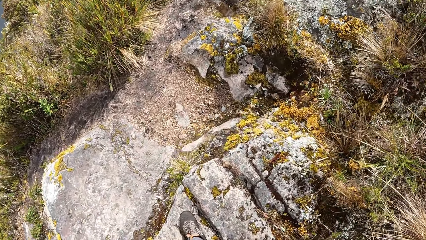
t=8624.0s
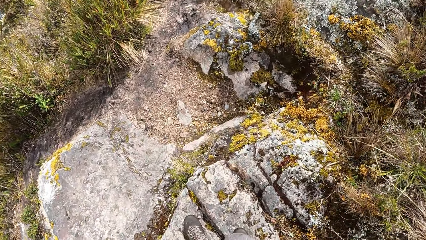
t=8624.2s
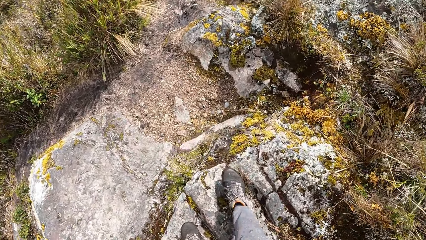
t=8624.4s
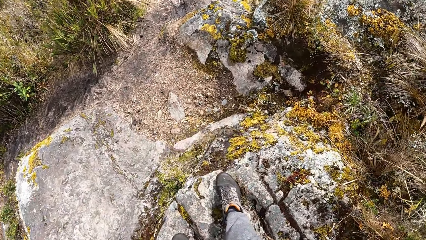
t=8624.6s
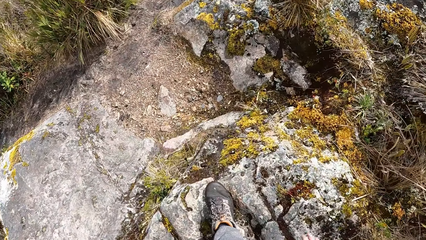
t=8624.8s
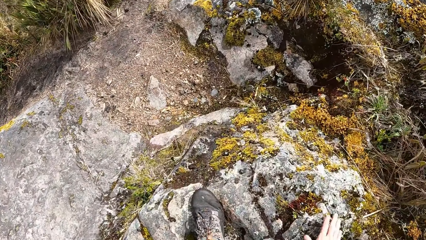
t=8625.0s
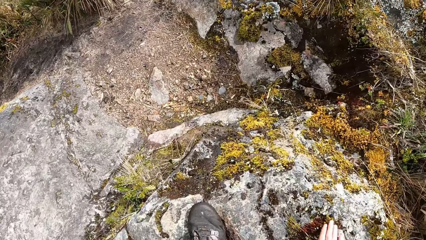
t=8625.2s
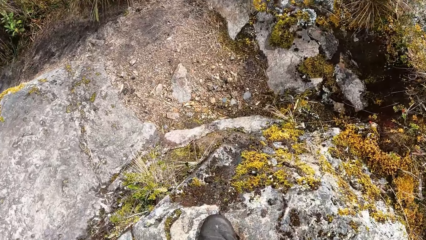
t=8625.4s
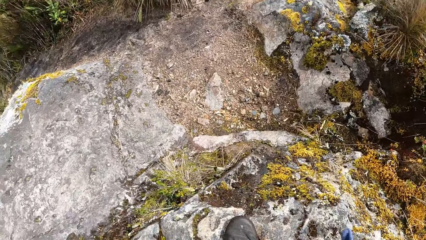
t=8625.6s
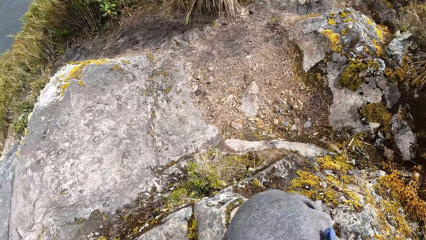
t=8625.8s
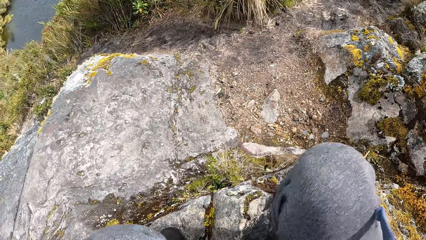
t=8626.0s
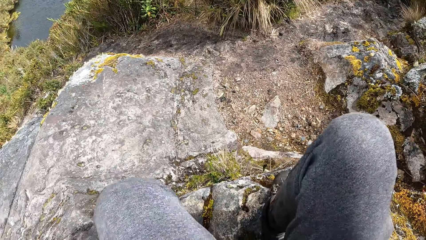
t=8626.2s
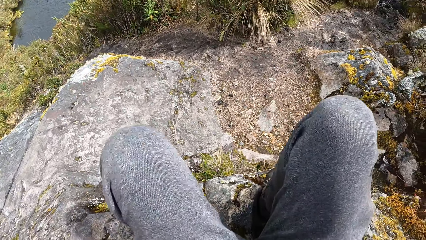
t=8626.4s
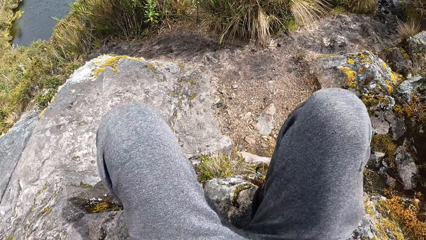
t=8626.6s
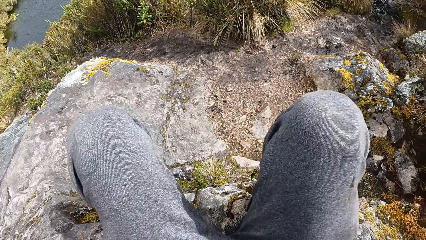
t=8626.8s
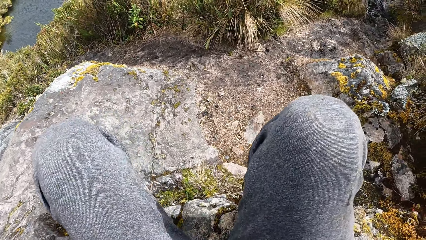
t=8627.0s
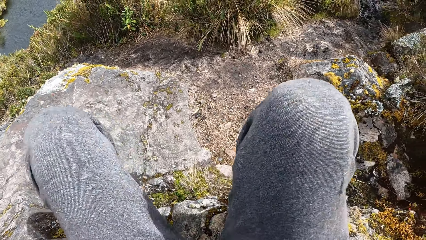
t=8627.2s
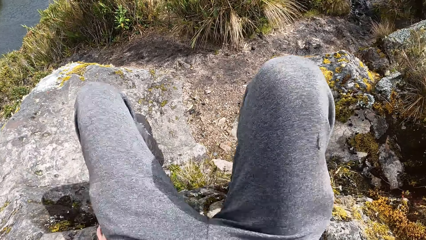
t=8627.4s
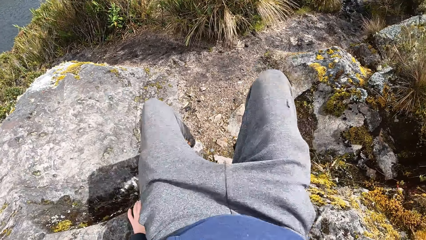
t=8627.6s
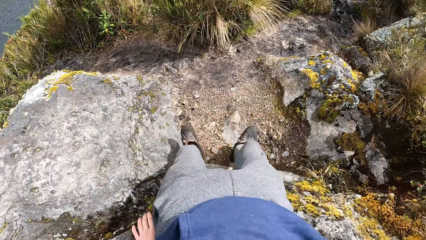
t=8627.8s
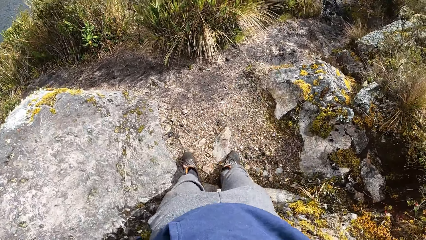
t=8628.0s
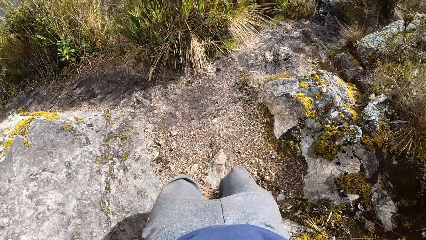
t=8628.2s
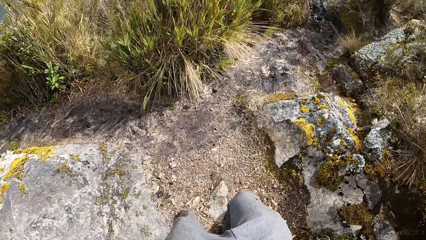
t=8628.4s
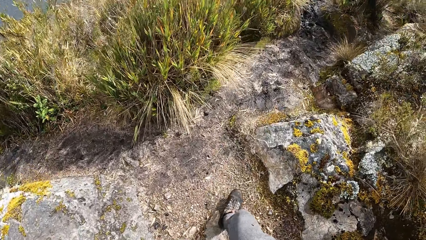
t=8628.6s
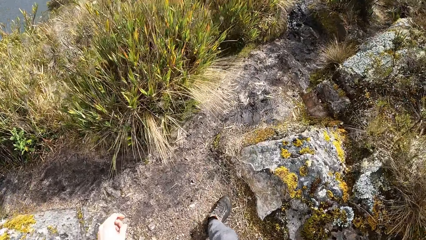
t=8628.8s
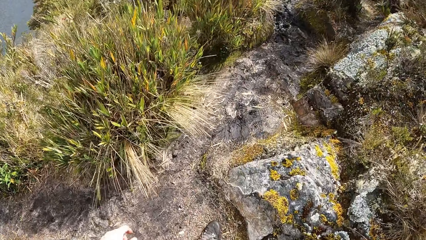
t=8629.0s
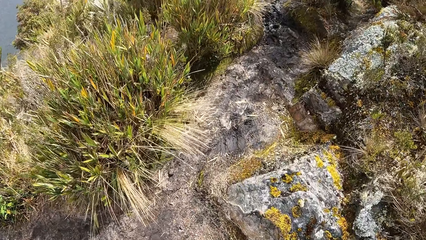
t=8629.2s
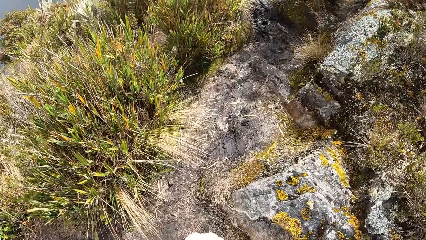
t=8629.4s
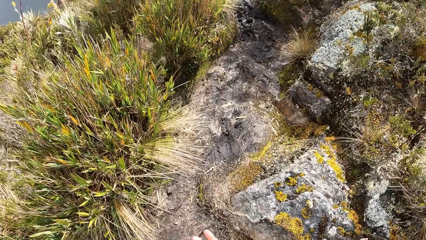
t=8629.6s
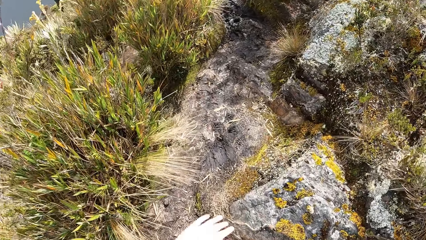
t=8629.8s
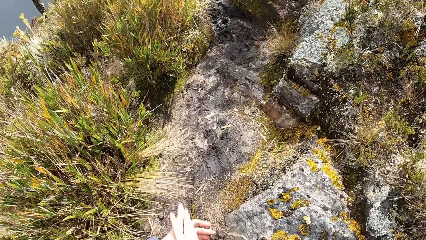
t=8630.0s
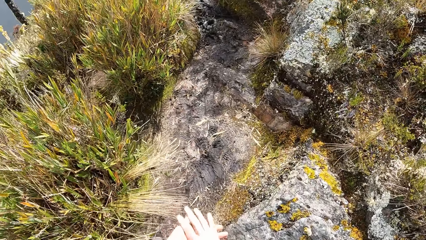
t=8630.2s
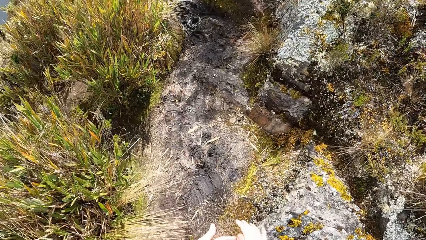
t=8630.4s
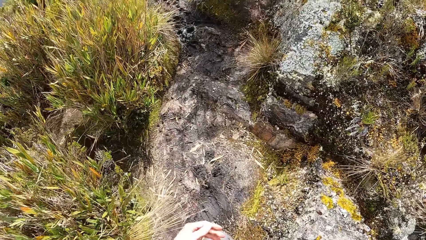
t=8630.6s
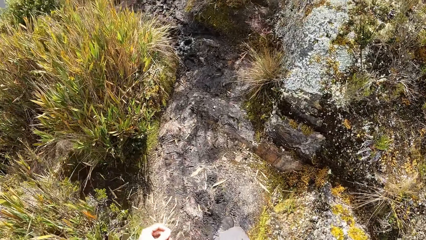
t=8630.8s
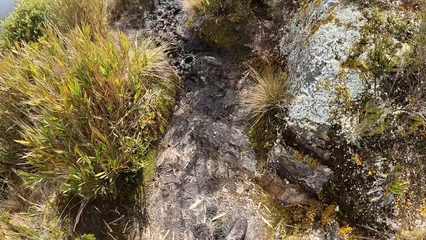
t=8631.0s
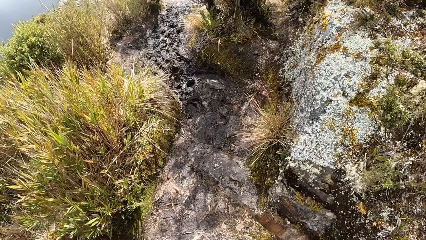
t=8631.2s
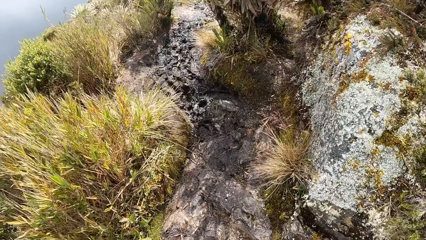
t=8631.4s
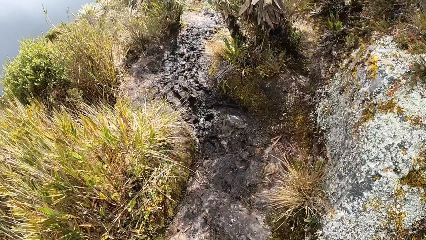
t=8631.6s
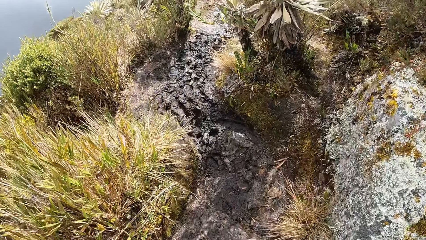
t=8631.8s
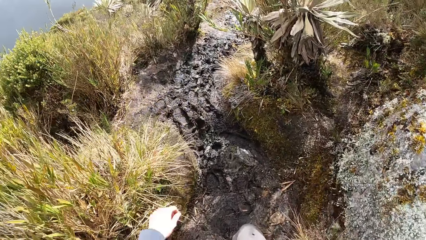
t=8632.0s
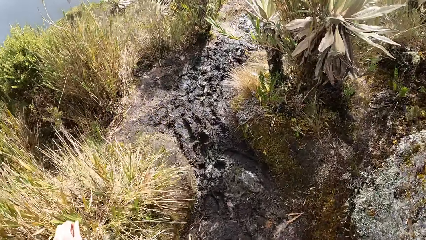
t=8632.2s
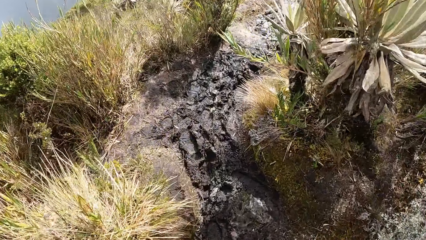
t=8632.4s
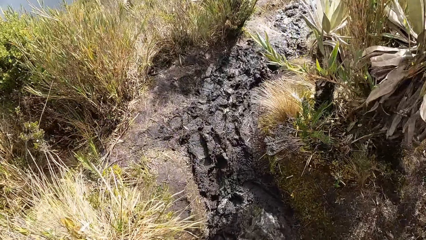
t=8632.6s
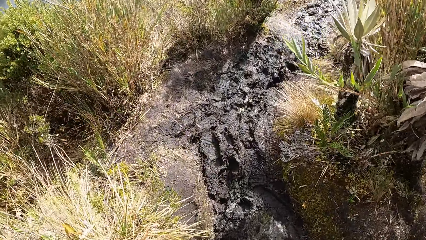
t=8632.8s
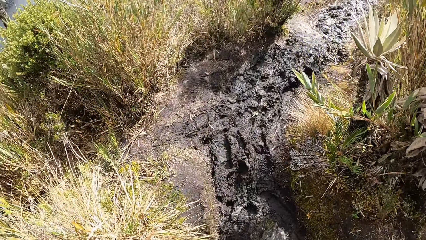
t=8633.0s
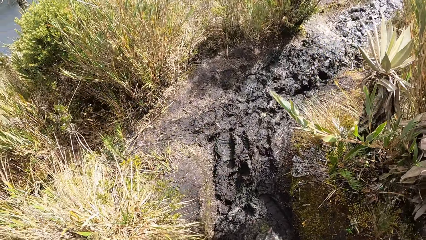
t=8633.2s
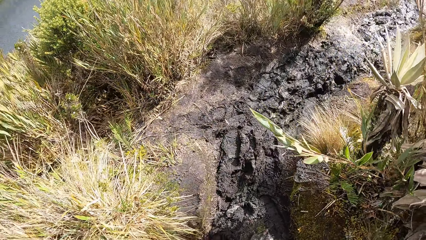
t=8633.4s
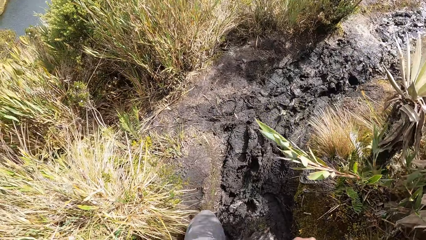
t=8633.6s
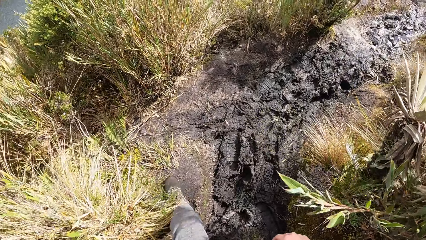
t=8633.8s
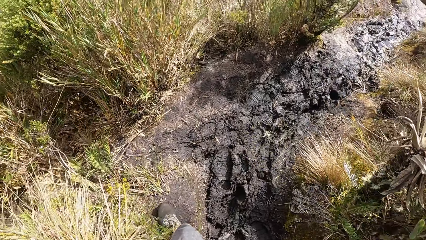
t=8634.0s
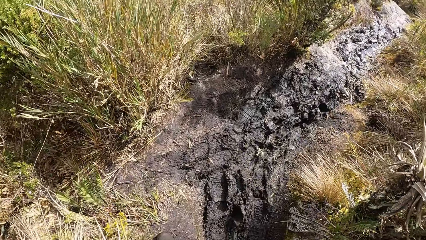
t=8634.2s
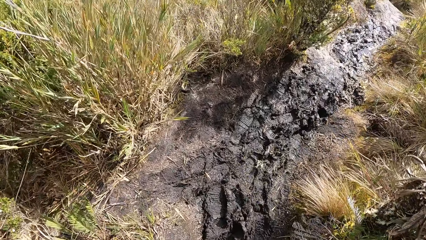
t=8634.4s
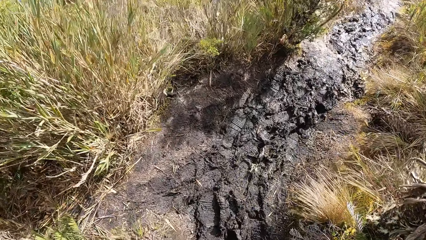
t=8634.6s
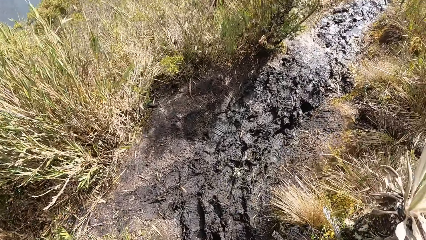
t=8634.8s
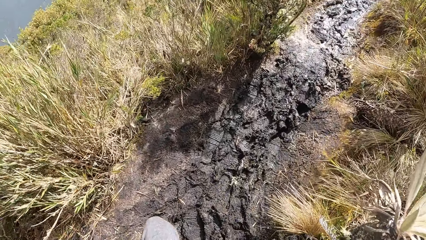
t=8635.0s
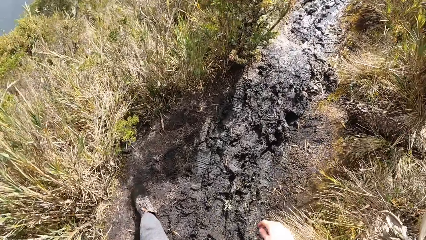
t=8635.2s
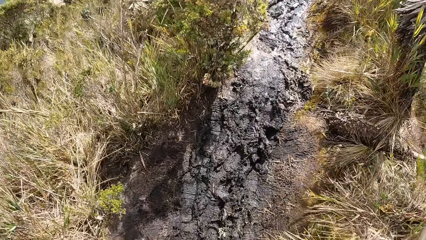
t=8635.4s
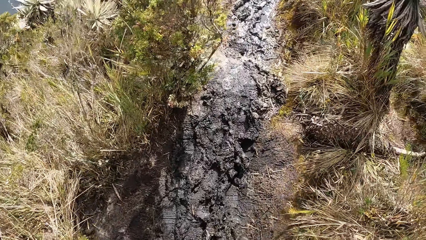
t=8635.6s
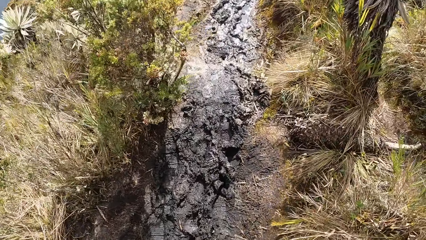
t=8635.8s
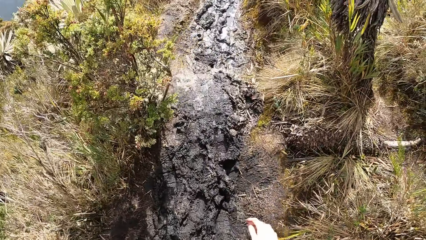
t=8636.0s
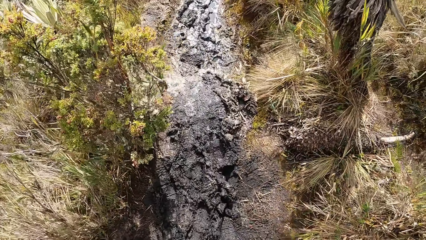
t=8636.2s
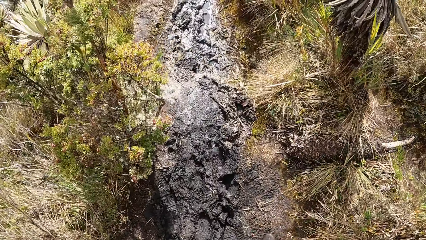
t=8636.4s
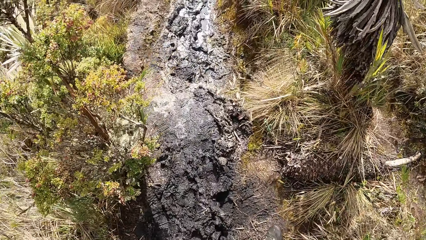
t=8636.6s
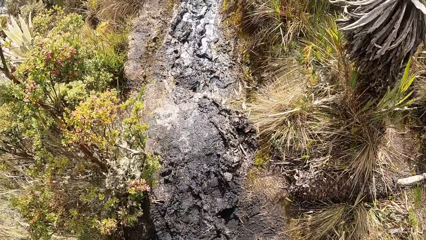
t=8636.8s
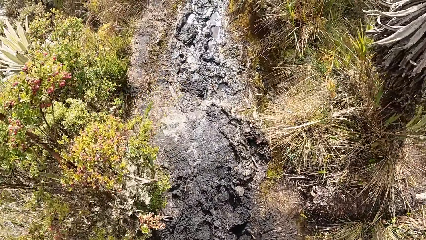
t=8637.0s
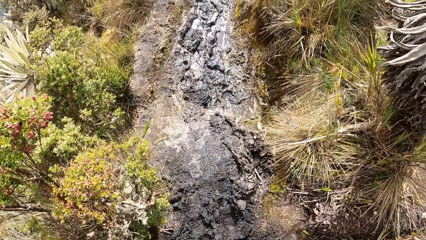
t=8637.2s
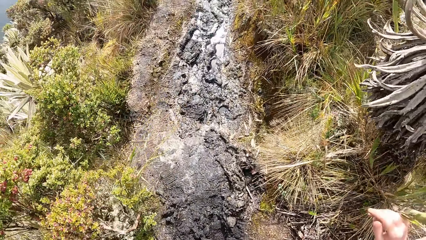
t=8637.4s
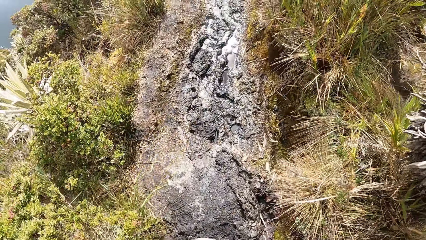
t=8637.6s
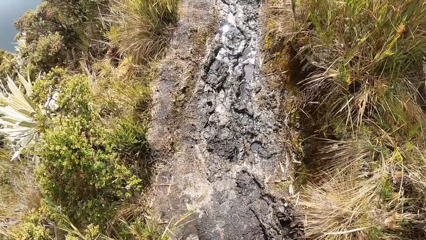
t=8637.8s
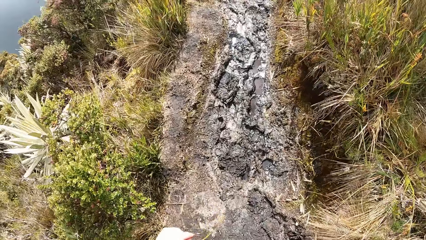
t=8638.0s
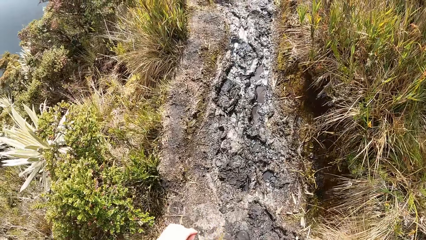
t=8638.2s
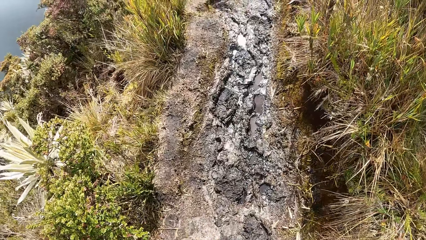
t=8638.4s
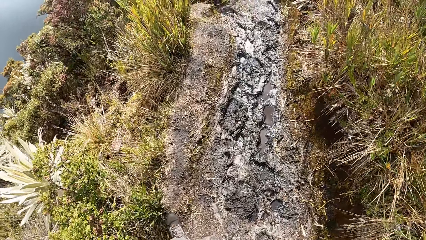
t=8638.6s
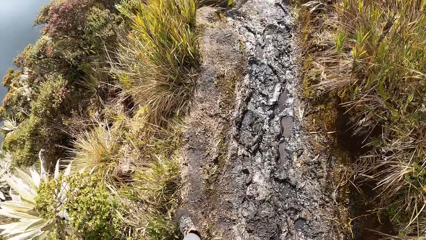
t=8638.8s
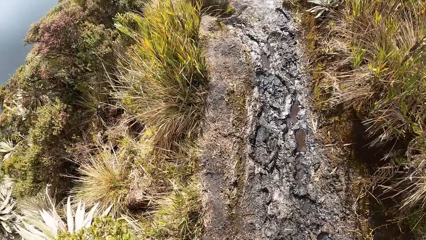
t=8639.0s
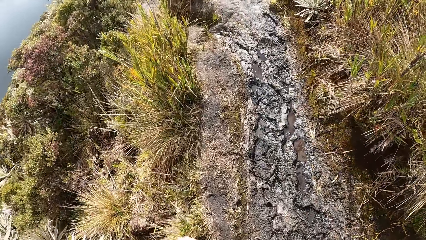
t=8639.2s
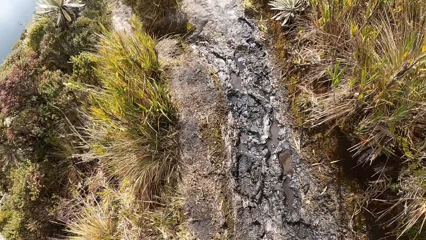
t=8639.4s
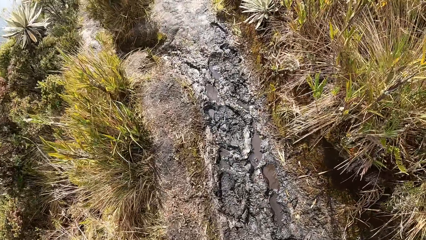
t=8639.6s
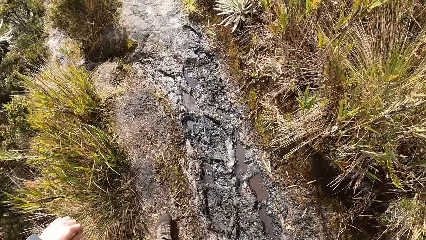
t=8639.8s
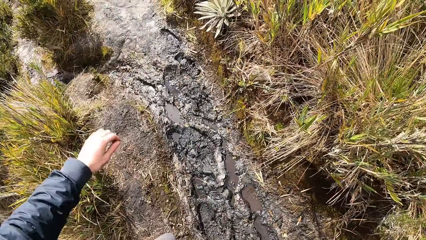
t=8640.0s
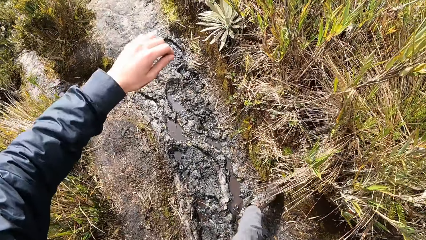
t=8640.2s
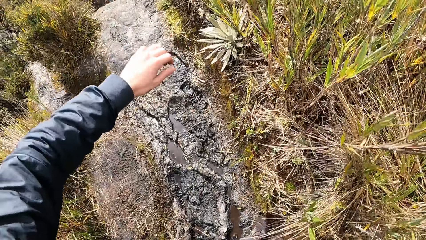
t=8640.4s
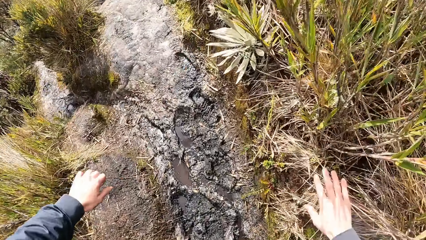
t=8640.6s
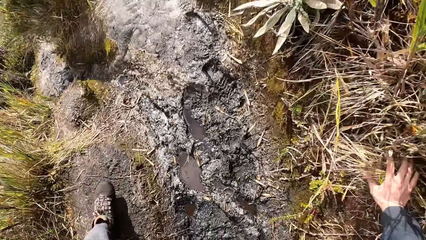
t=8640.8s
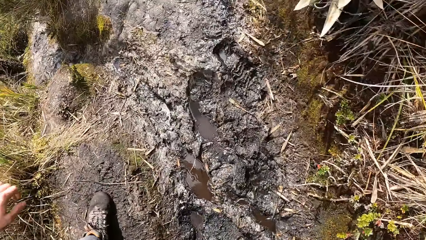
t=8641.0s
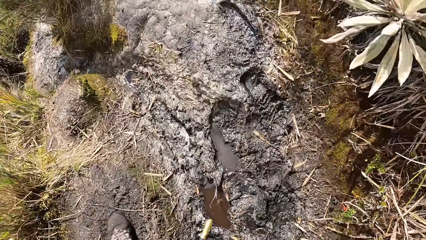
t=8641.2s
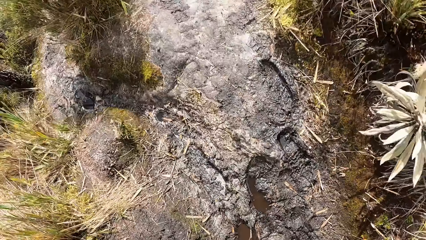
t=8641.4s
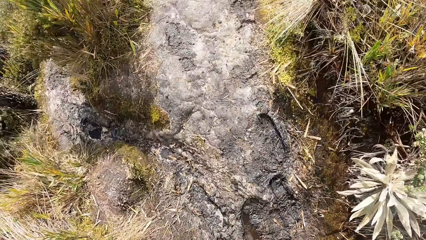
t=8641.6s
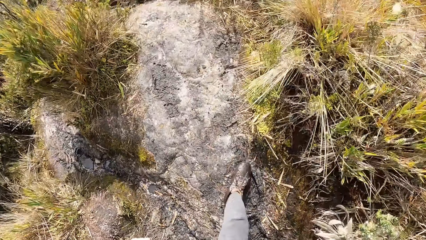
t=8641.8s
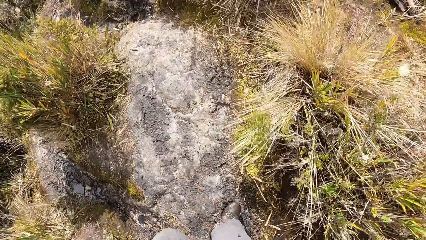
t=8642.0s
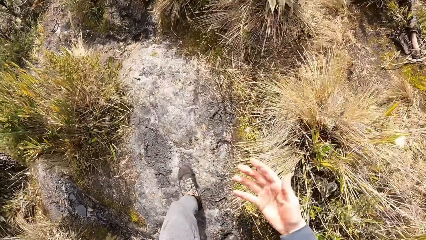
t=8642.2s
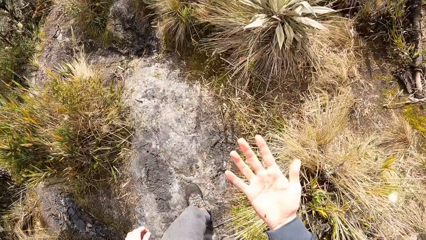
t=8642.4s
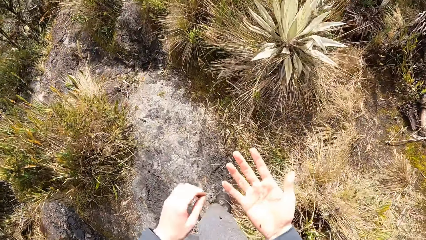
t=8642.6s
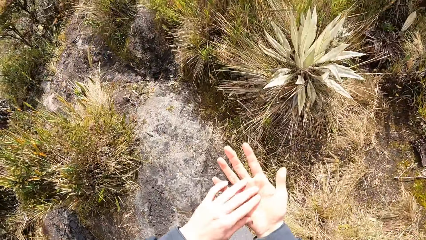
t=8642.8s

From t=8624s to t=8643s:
The camera wearer sits on a rock. He gets down from the rock. He dusts off his hands. He raises his hand. He walks on the field. He raises his hand. He walks on the field. He raises his hand. He walks on the field. He raises his left hand. He touches the ground with his right hand. He walks on the field. He raises his hand.
